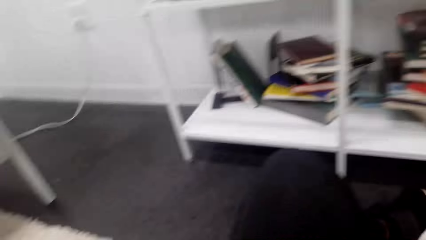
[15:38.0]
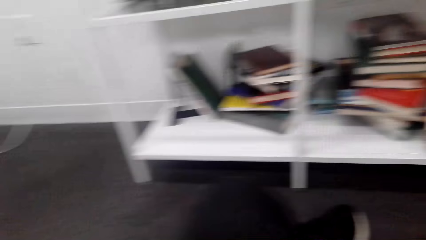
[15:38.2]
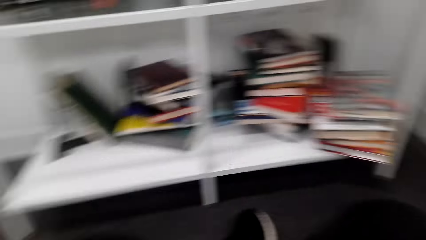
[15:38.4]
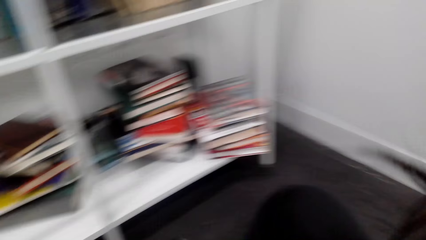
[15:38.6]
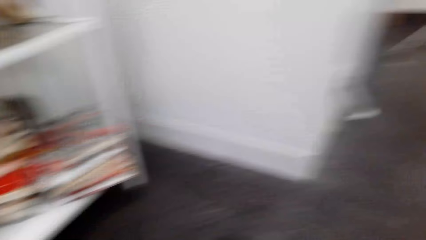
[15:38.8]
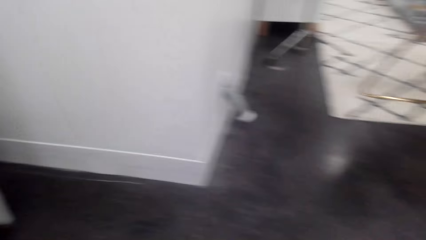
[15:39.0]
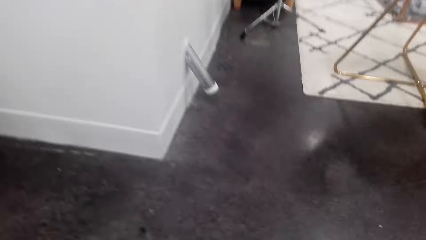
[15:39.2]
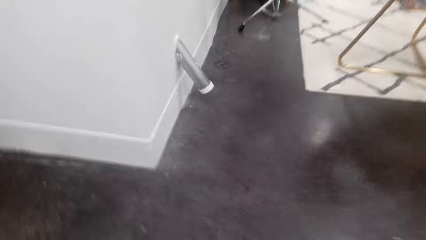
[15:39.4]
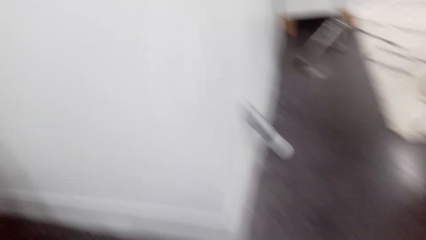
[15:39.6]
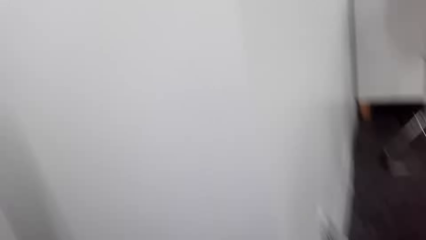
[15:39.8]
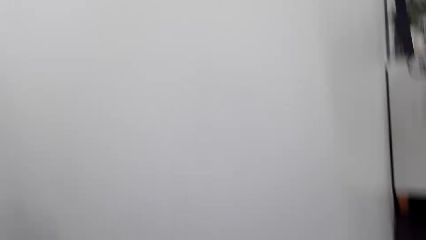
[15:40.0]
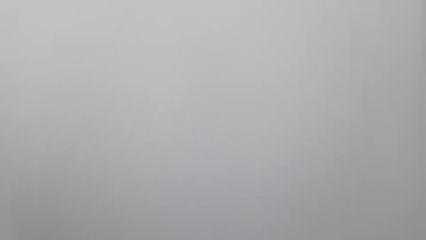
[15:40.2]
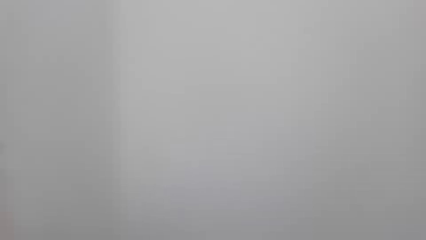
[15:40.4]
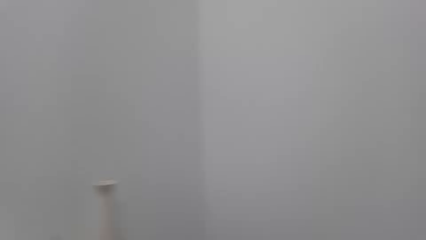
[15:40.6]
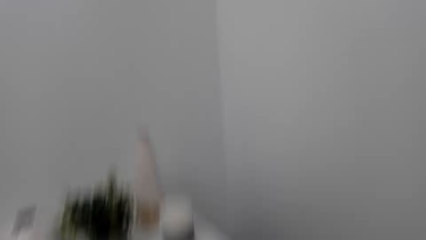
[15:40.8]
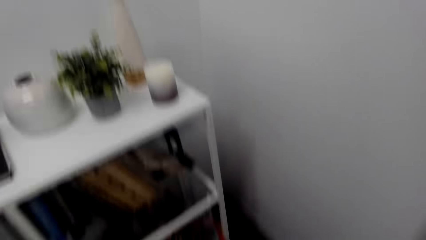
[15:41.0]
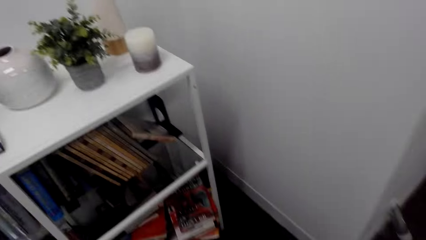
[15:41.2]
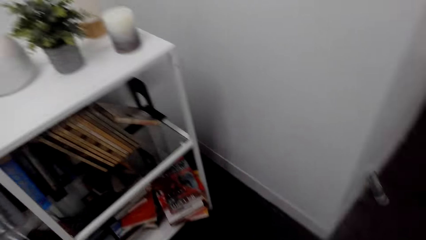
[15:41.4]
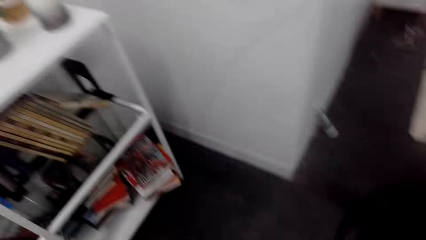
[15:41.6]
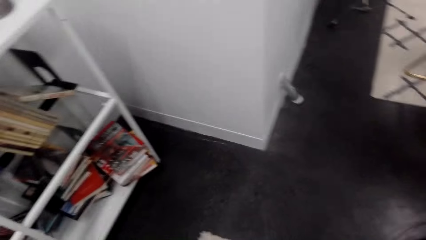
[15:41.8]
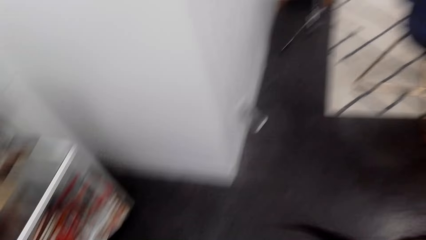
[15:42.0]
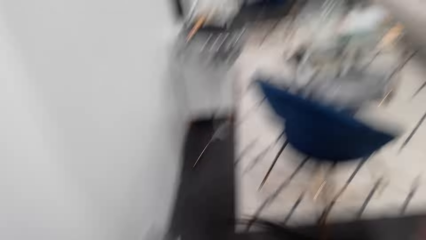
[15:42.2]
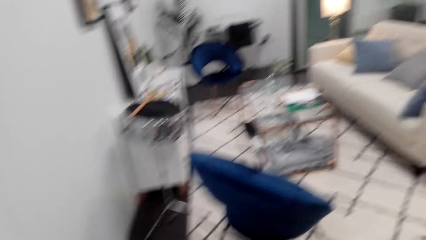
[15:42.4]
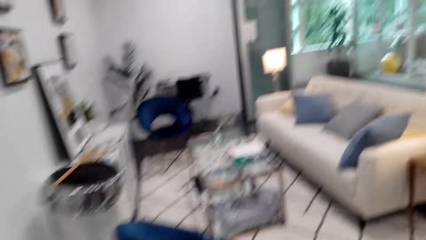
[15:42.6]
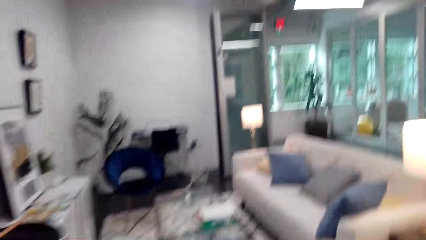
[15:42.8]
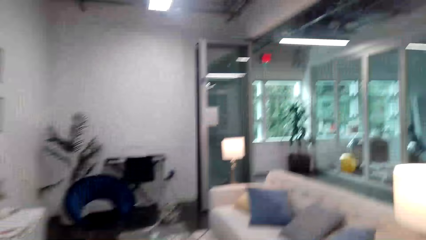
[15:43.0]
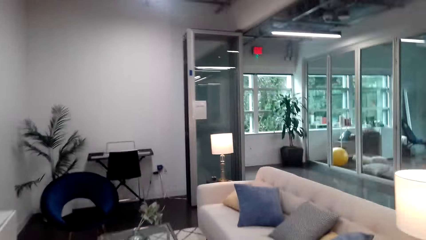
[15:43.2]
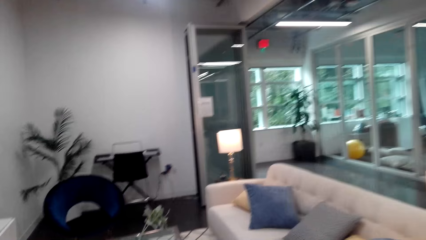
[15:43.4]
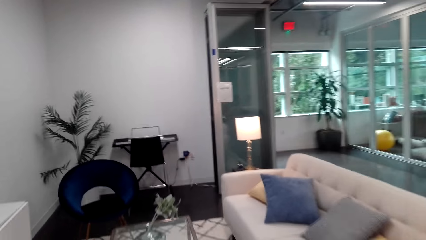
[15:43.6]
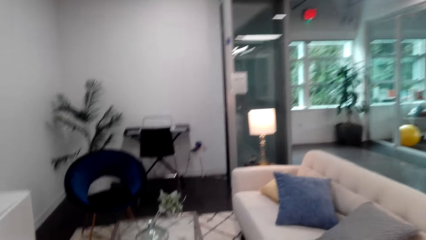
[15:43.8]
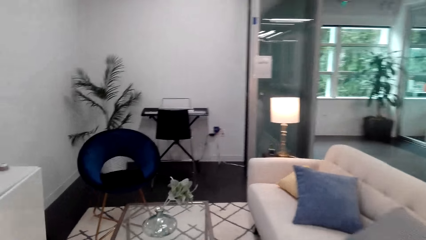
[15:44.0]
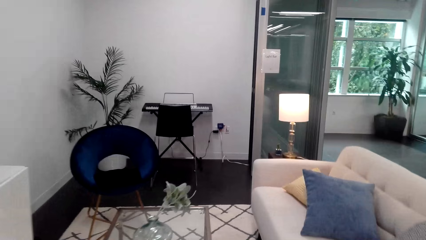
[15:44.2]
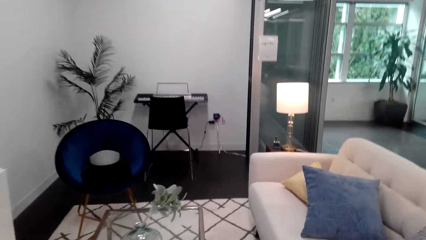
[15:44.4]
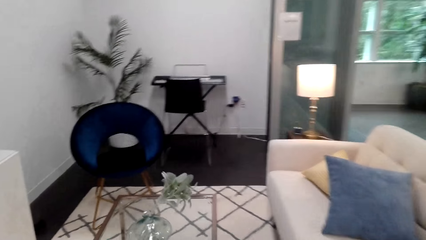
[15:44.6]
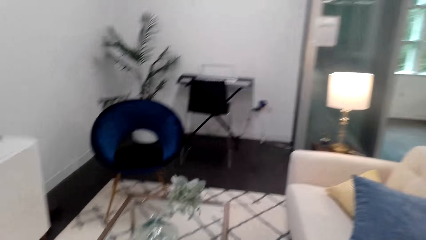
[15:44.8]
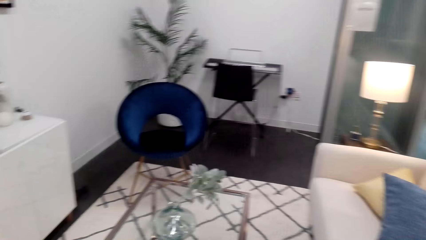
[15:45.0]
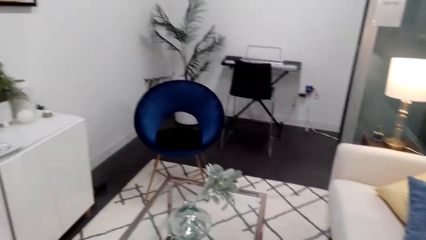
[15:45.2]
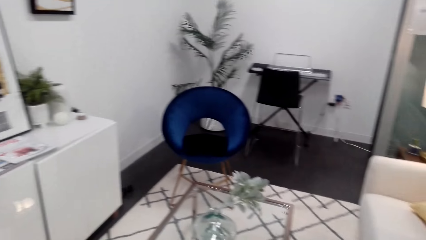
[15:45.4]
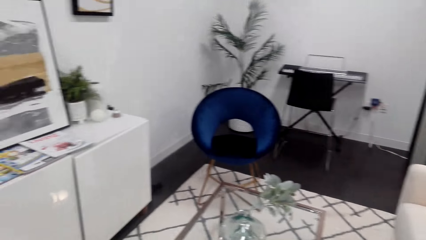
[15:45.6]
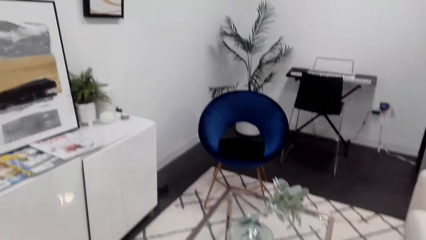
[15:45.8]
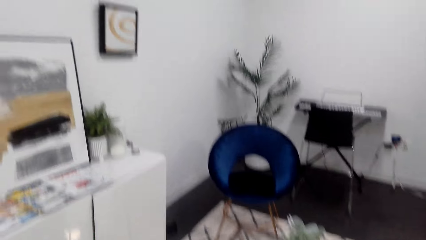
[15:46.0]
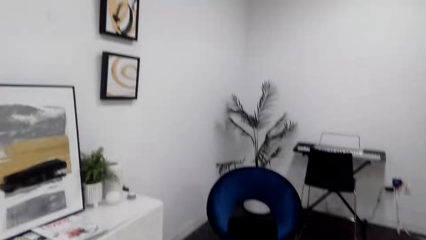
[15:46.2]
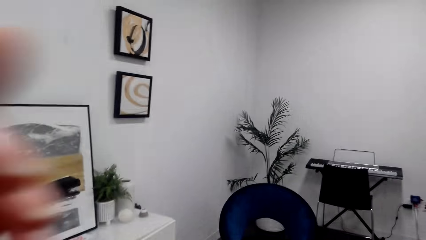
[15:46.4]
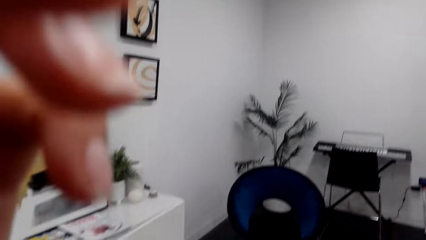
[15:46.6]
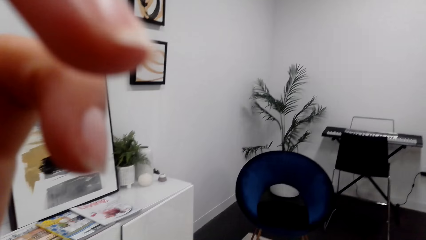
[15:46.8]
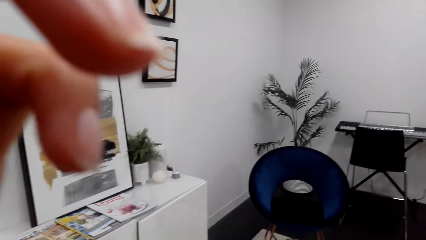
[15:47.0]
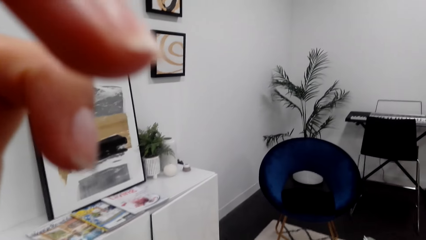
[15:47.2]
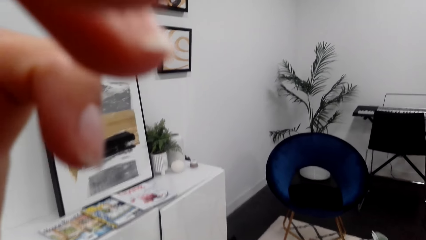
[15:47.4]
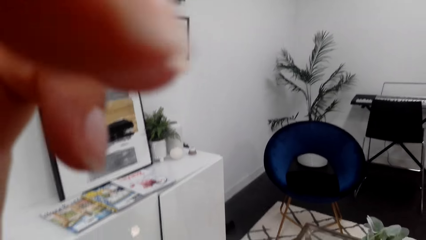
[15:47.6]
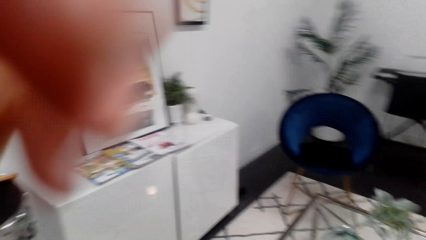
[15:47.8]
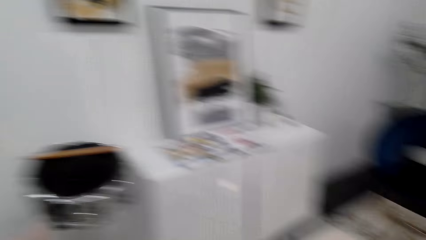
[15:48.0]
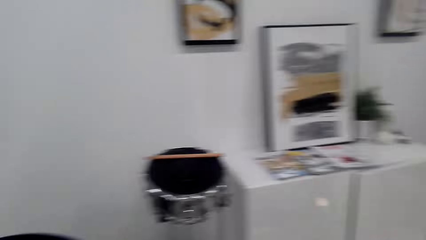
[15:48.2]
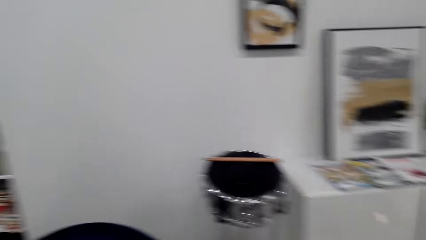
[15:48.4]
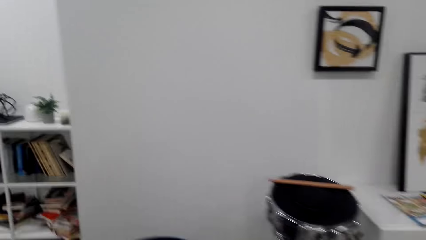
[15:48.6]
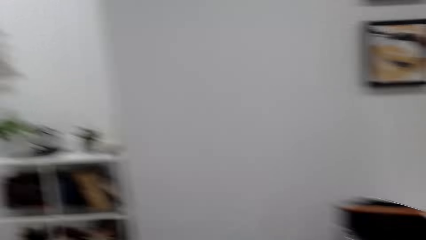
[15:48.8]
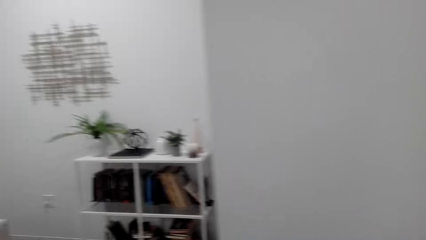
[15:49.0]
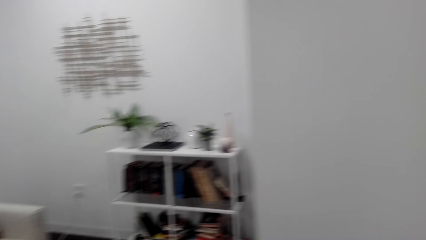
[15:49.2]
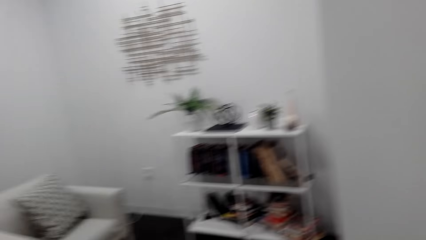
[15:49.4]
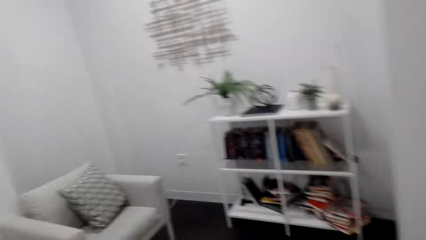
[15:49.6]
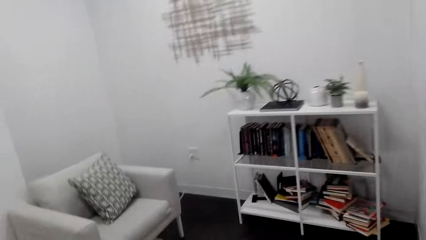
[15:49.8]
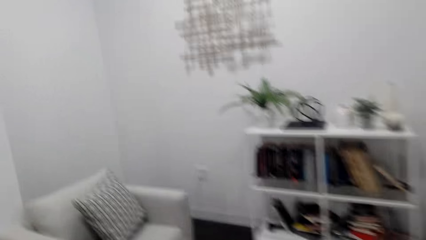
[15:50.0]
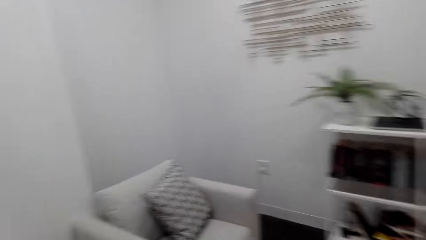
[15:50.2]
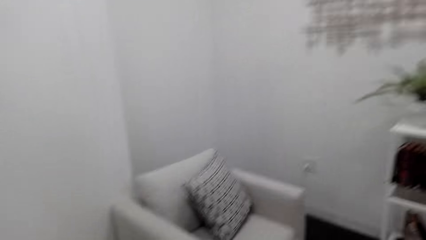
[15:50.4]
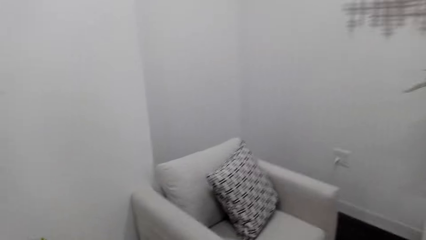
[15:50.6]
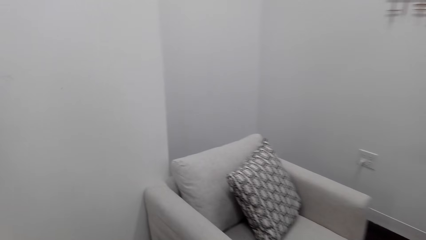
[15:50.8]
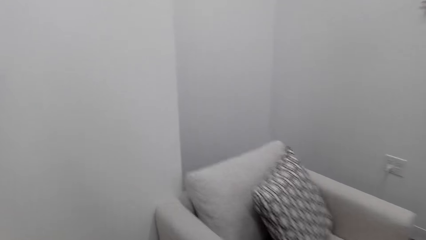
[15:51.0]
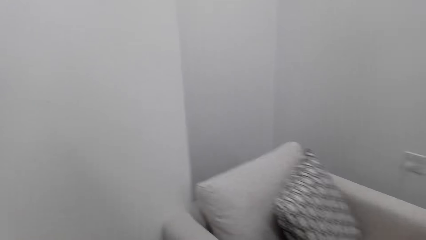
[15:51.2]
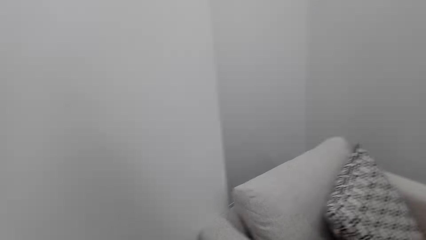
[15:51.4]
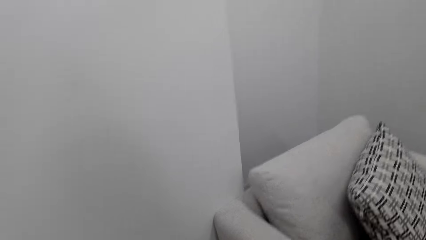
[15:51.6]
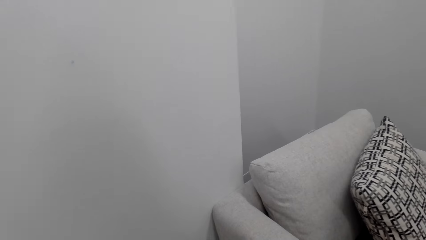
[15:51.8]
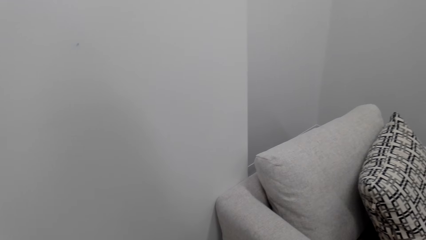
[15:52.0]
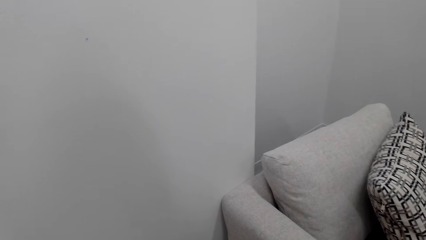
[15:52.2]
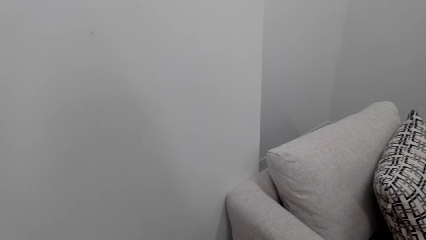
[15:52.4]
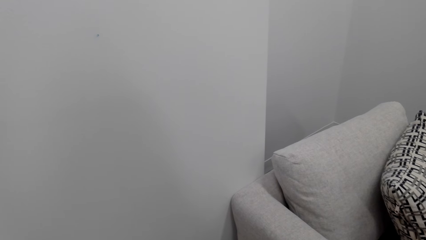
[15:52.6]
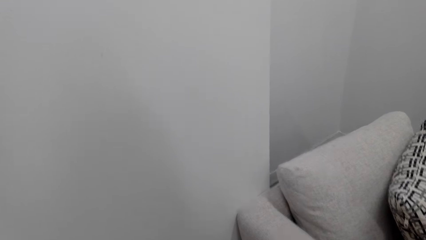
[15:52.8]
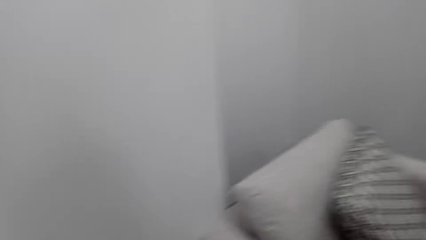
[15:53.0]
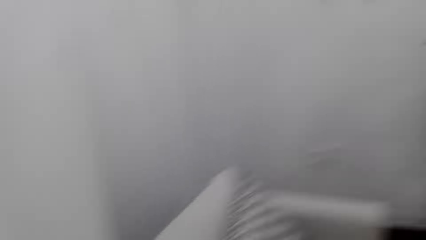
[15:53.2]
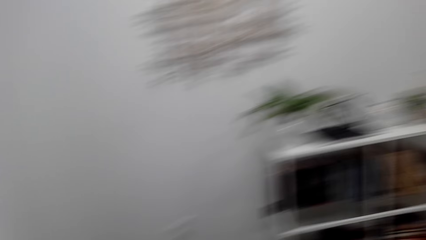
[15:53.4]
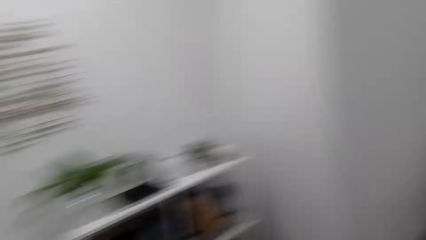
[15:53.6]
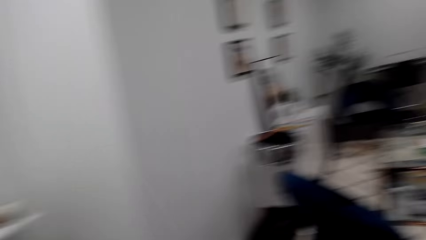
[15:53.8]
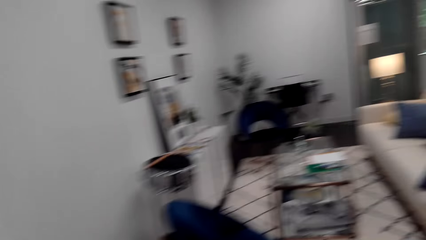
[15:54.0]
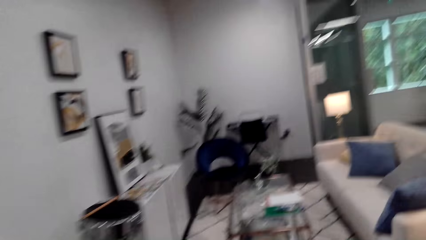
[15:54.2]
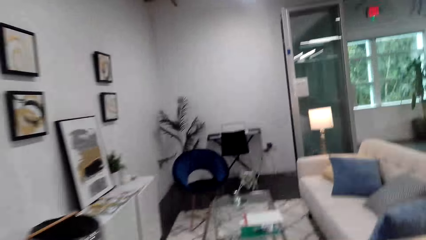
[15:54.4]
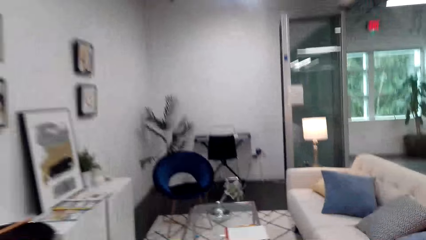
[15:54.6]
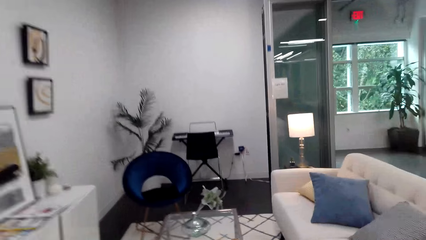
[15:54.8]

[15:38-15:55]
The camera wearer looks around the room. They move around. They walk in the room. They adjust the camera. They look at the hand. They walk in the room.
